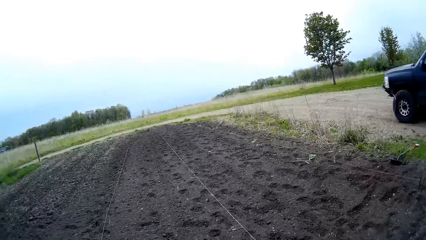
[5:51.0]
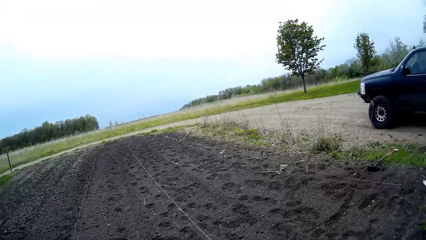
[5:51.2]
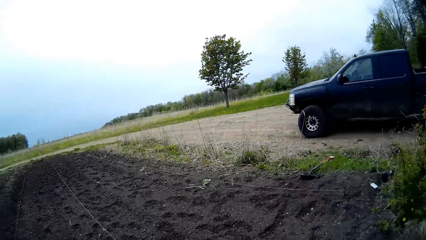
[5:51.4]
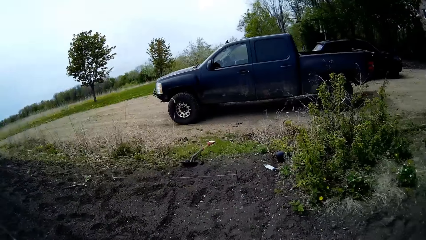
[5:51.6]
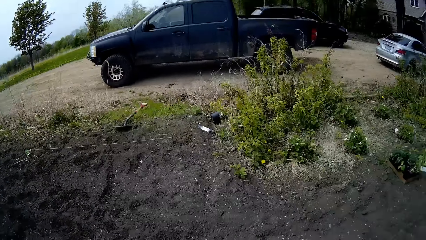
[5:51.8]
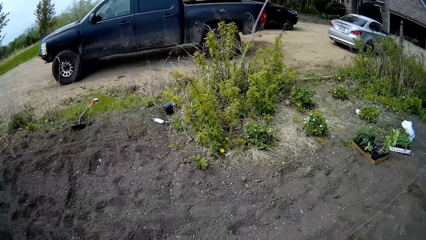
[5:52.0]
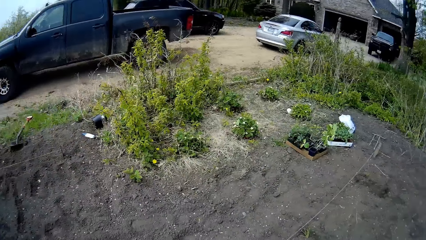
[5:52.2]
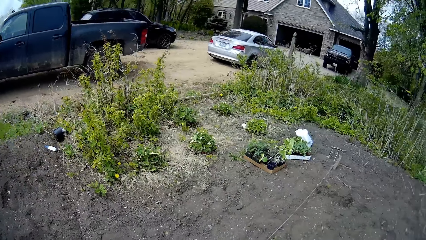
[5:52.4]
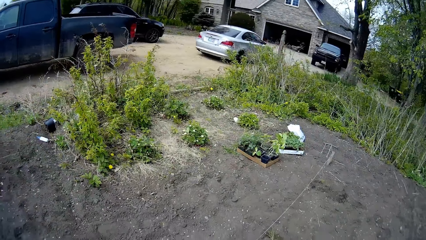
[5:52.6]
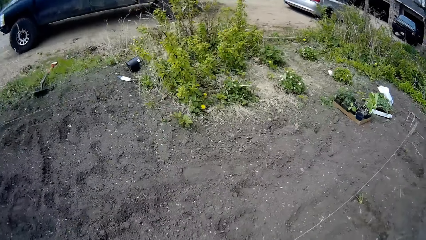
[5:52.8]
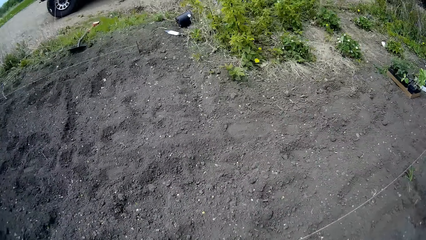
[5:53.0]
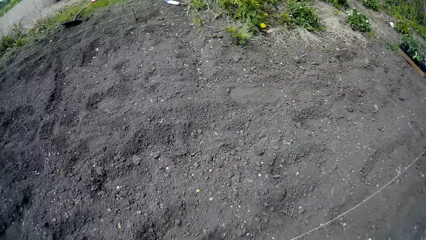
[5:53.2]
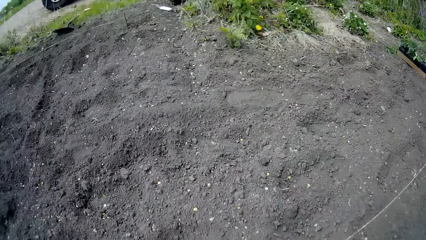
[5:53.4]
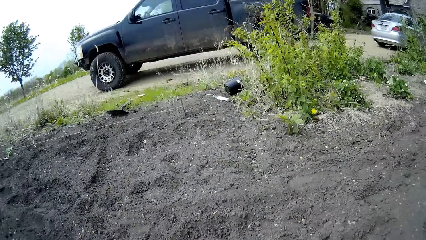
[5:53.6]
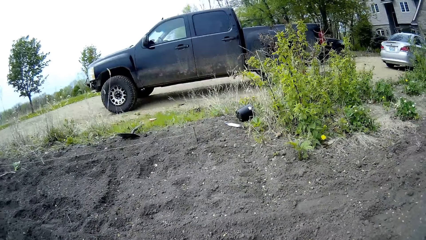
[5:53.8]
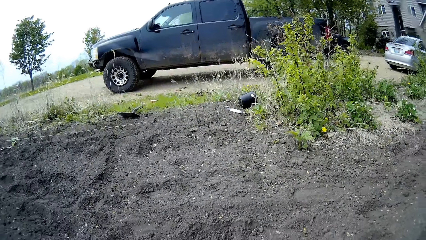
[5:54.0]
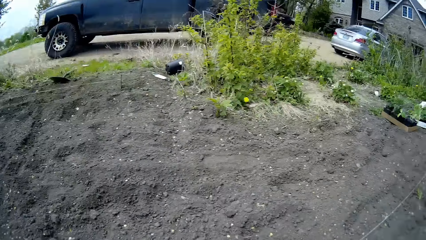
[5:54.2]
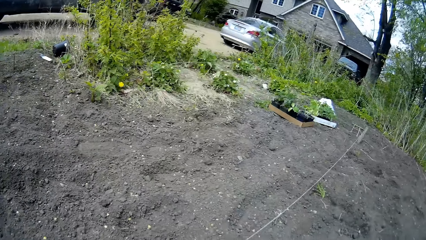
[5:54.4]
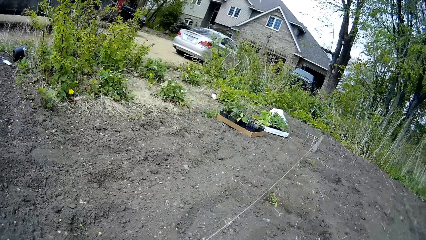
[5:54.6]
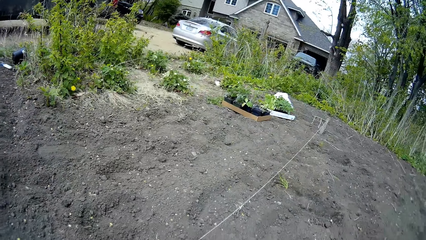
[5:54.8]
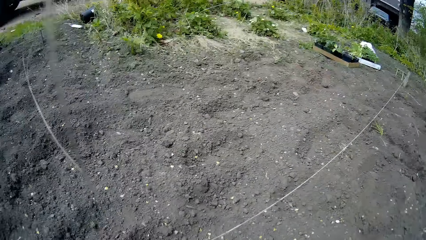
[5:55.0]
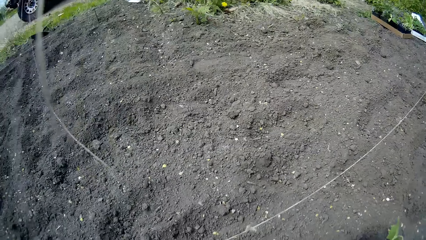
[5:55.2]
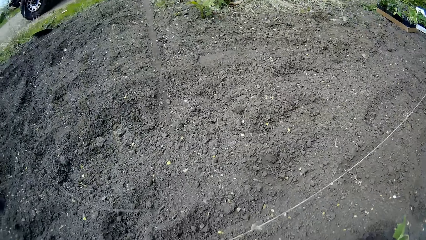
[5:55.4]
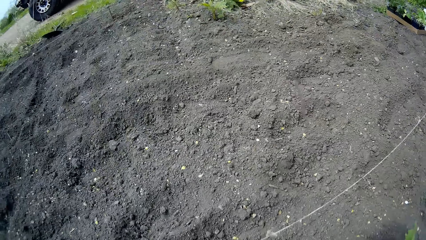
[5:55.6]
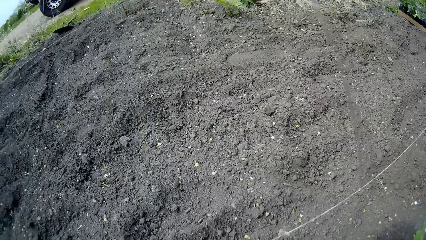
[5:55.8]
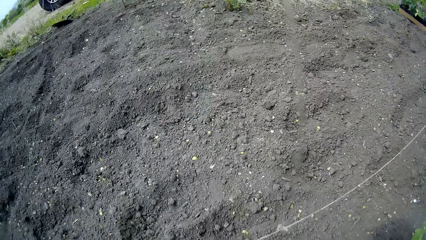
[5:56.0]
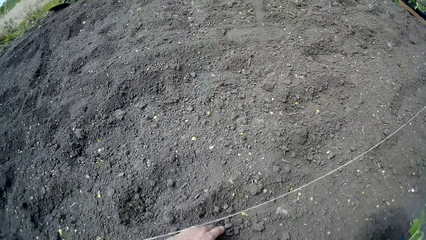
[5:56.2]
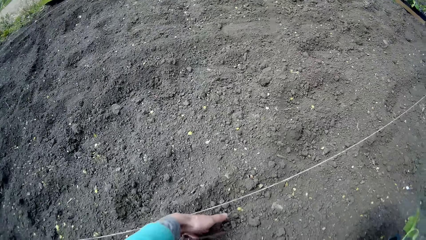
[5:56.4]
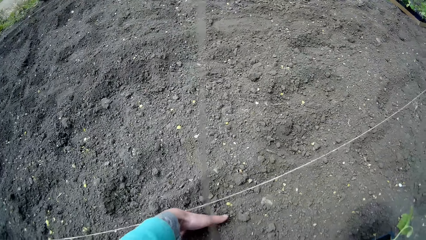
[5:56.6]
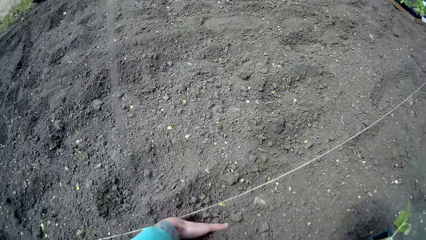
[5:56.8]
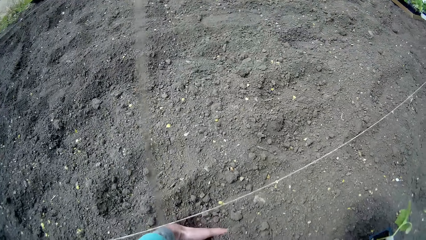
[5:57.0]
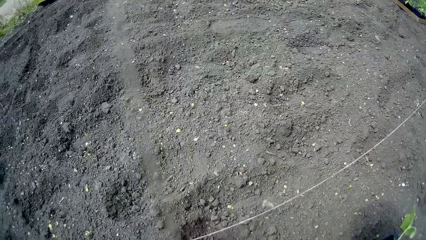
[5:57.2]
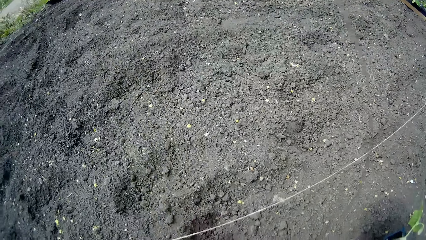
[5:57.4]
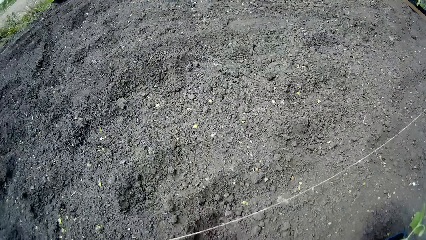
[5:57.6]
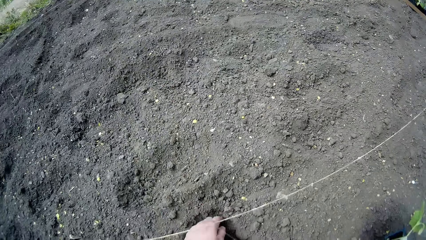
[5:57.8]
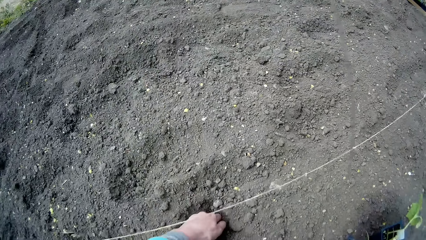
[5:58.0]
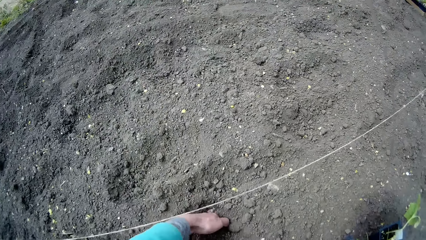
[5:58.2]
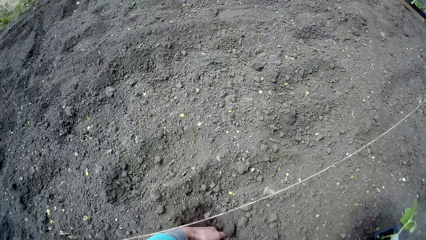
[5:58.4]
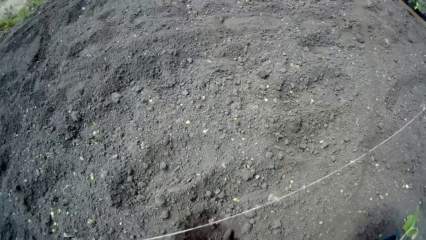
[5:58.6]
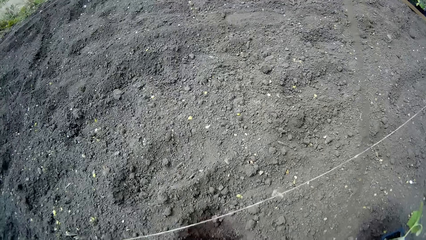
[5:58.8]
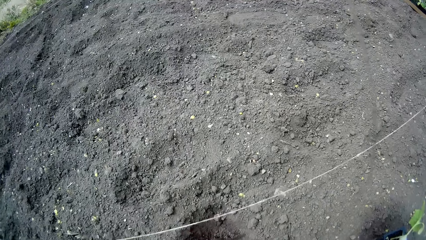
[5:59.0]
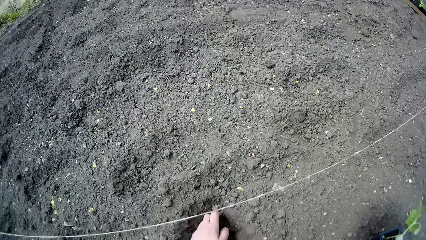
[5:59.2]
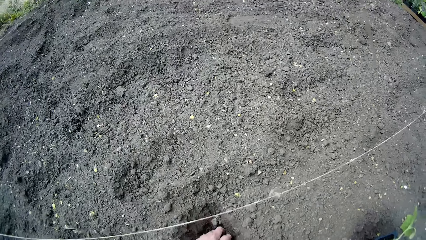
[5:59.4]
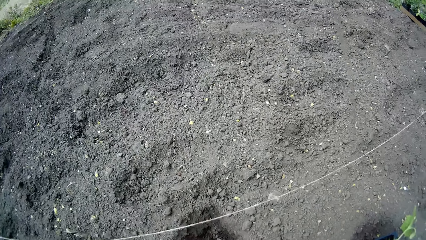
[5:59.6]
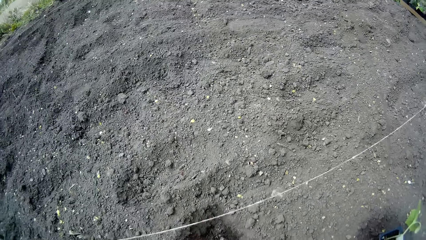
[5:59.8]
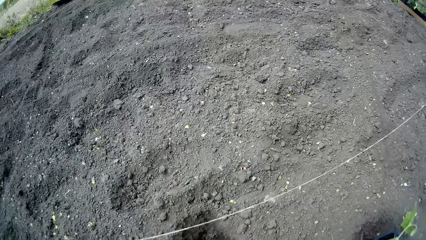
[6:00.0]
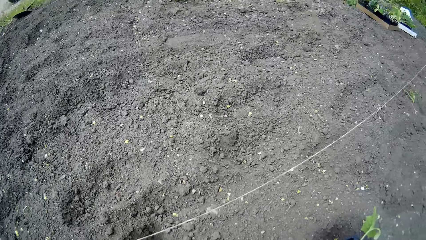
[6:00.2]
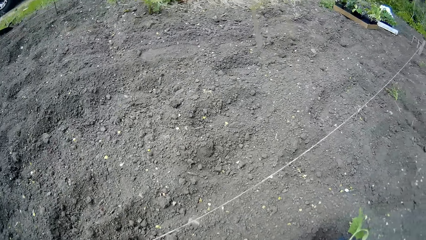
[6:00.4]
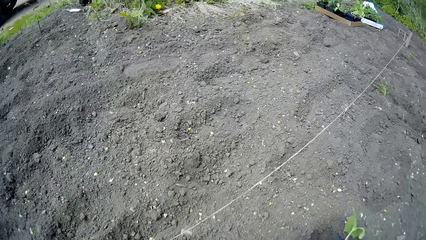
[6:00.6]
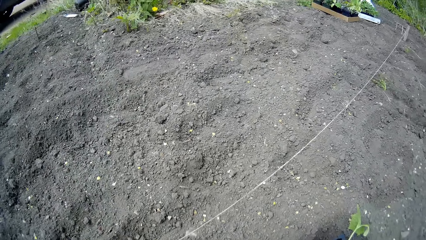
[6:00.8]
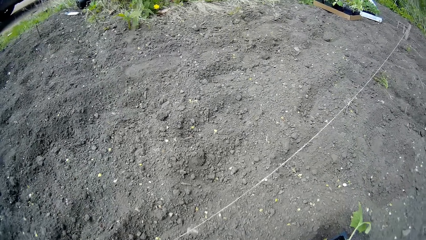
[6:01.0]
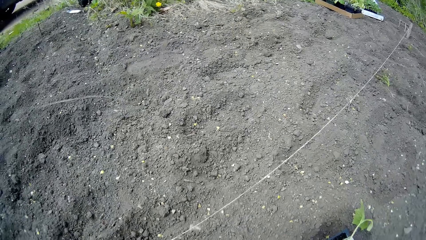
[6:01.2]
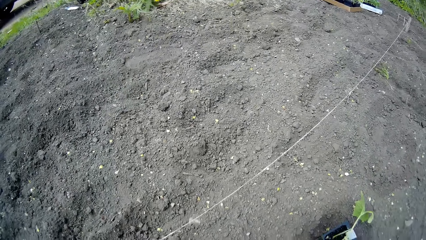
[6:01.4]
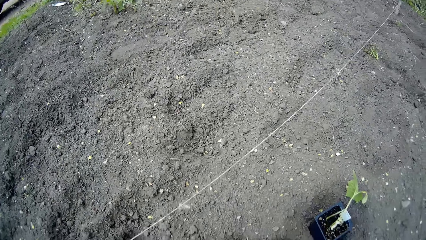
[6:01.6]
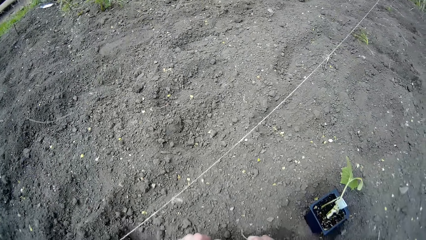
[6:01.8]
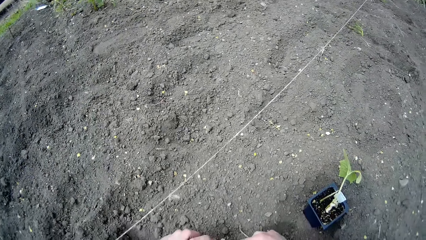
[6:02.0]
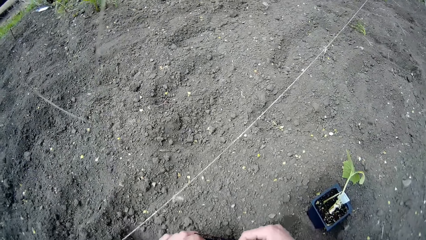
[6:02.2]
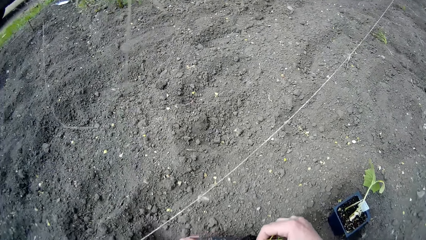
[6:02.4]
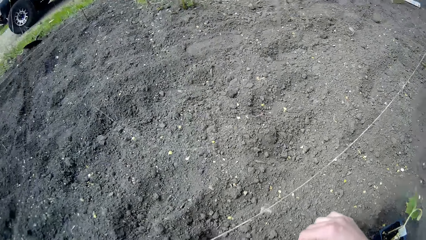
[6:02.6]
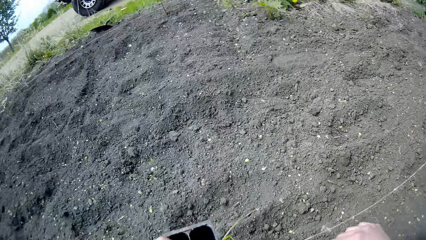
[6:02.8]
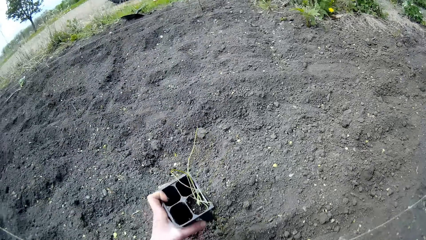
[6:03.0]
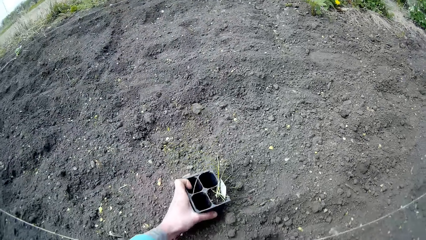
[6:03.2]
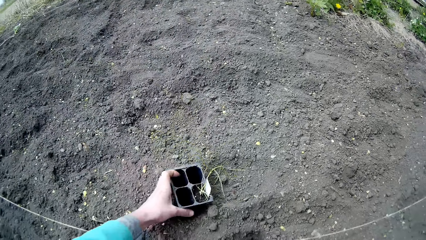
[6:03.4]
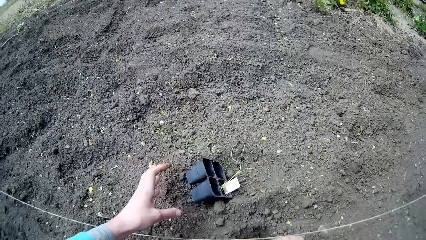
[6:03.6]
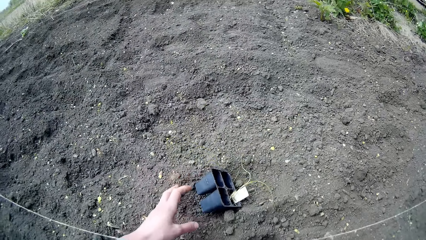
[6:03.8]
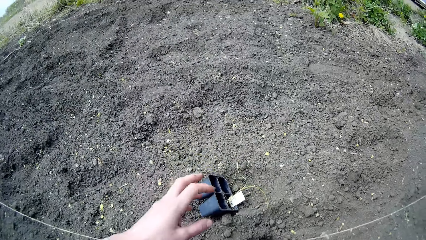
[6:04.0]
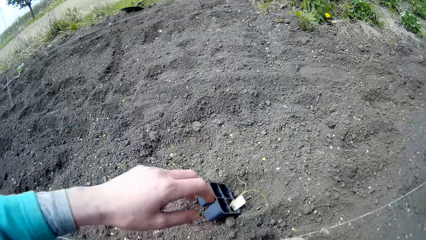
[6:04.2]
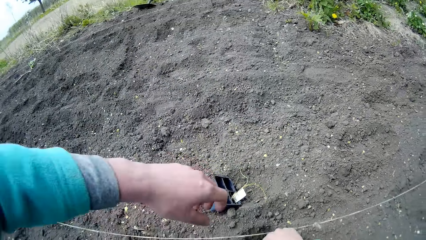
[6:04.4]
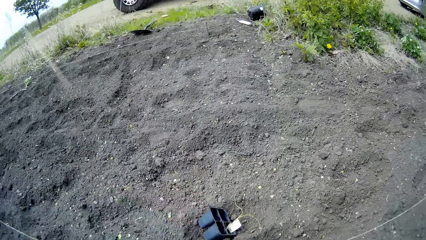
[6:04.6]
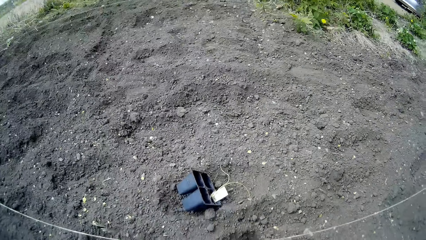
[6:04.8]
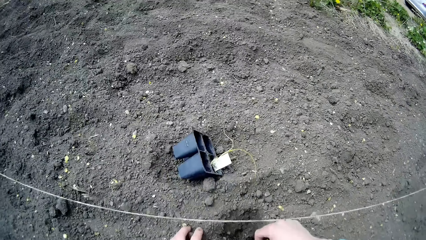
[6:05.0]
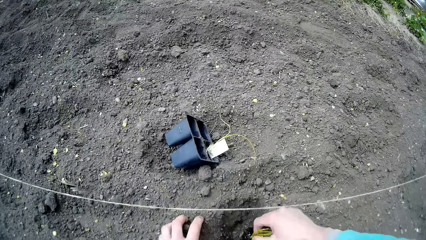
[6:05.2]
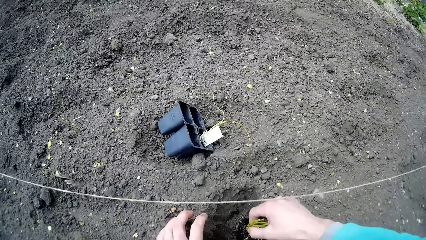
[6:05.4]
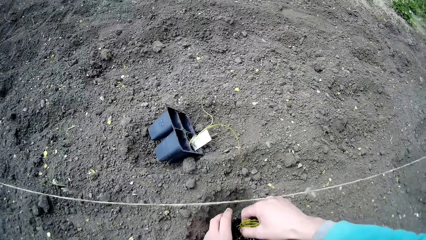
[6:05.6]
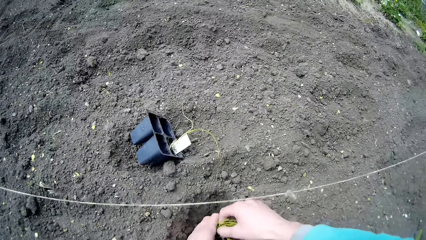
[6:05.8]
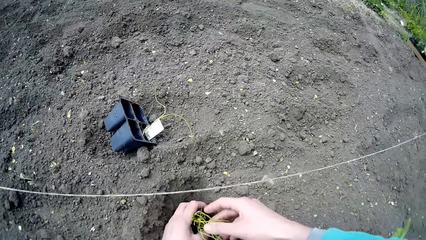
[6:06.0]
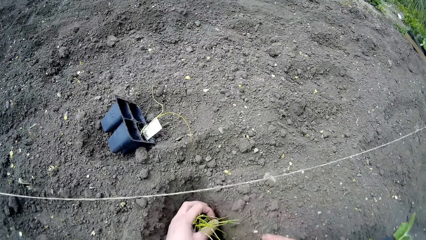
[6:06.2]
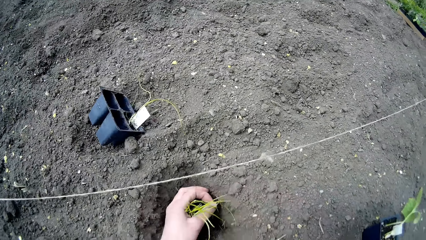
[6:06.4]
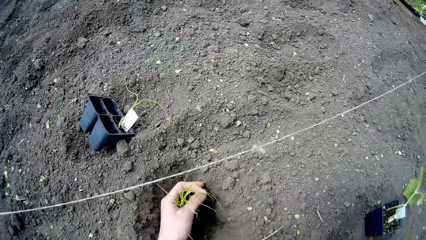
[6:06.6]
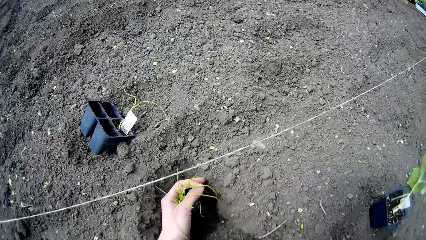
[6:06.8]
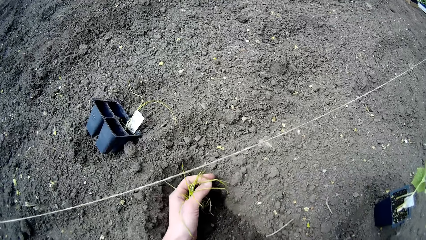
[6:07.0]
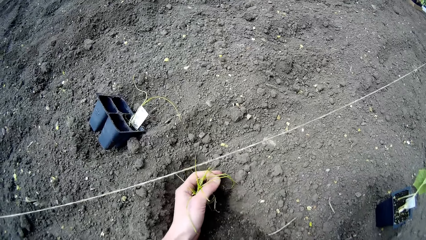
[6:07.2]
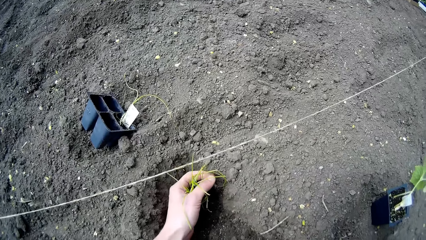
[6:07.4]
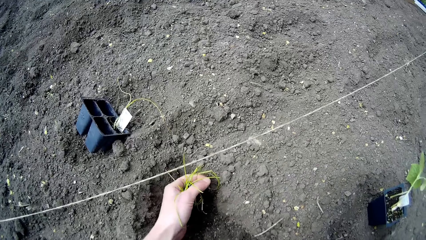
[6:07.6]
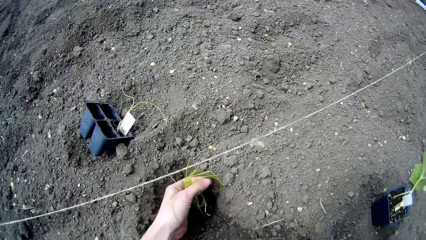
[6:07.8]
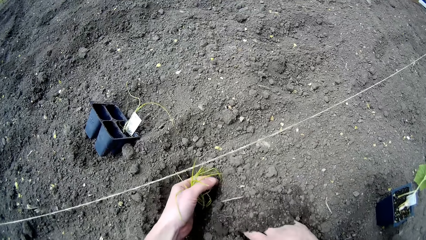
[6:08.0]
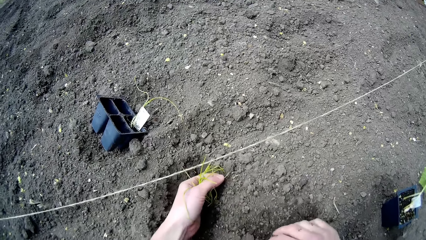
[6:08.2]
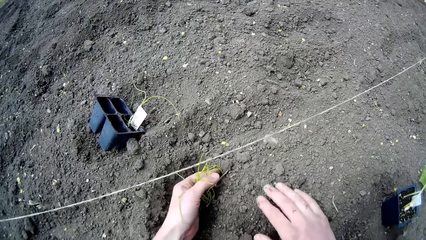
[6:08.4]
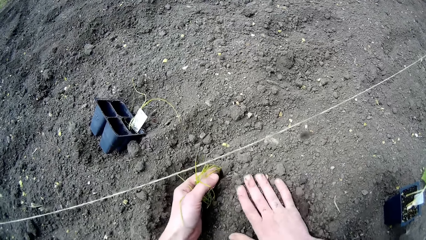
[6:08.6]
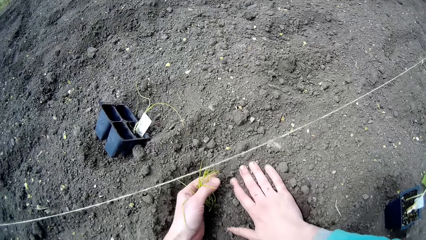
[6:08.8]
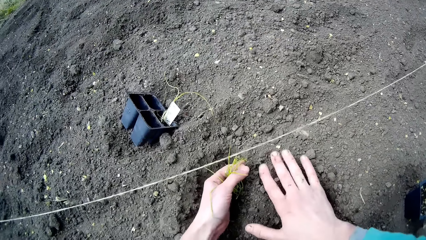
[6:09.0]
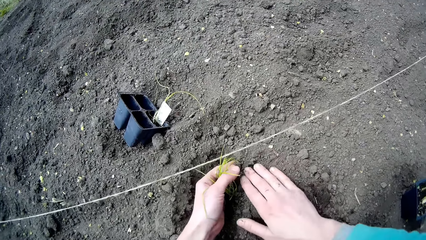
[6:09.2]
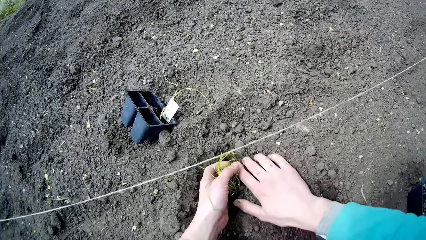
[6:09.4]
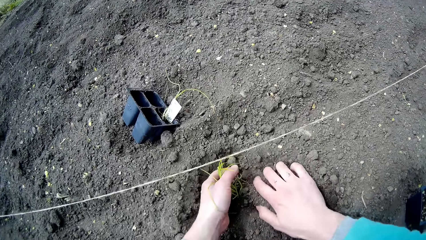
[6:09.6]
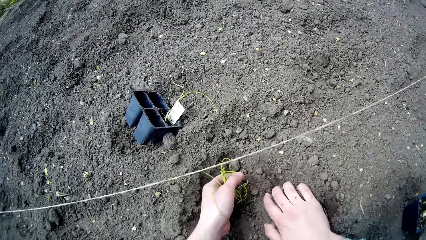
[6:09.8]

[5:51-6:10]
The camera wearer walks around the garden. She looks around the garden. She makes a hole in the ground with her left hand. She removes soil from the hole. She takes out a seedling from the container of seedlings with her right hand. She drops the container of seedlings on the ground. She places the seedling in the hole on the ground. She gathers soil over the root of the seedling with her right hand. She puts the soil around the seedling.
